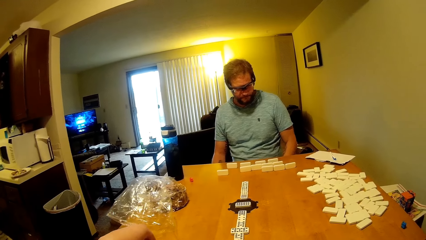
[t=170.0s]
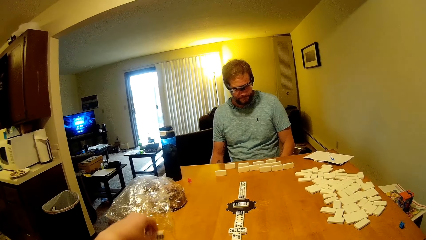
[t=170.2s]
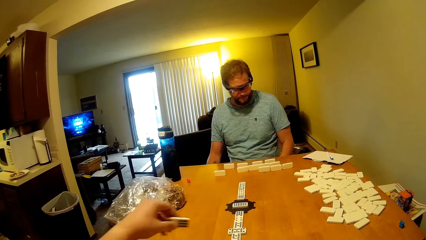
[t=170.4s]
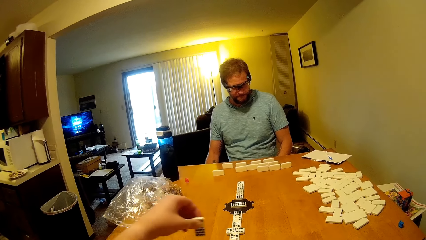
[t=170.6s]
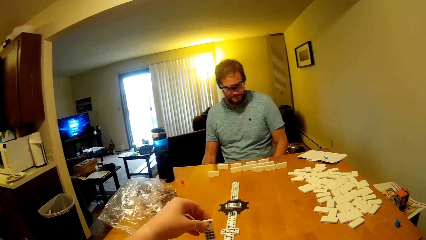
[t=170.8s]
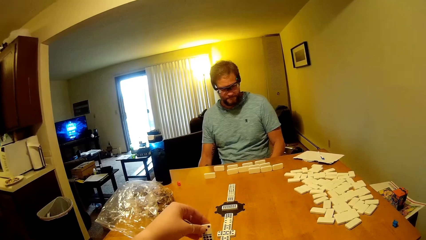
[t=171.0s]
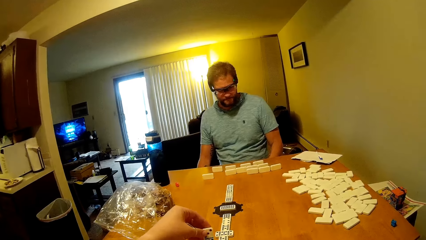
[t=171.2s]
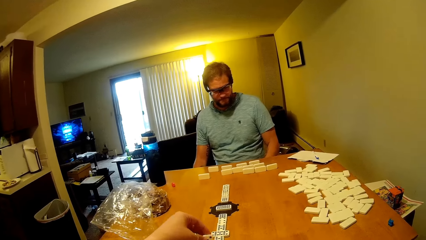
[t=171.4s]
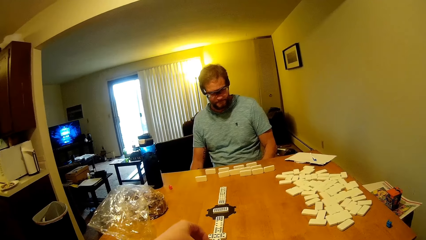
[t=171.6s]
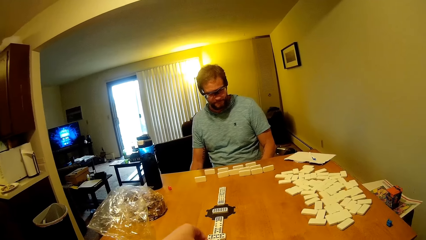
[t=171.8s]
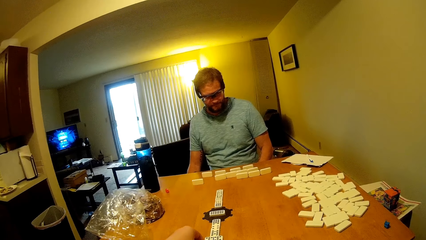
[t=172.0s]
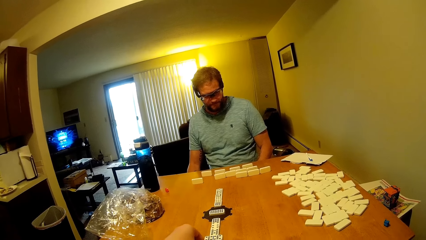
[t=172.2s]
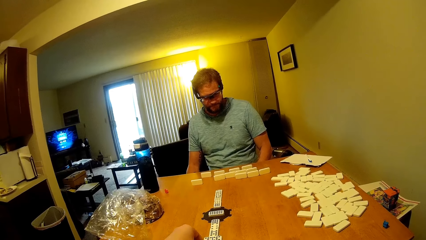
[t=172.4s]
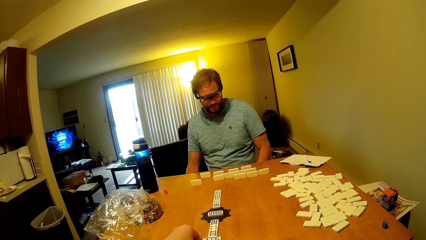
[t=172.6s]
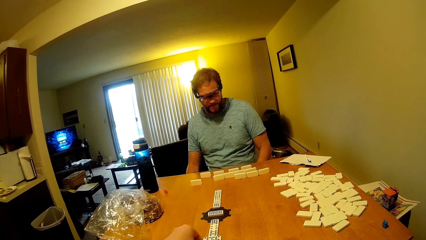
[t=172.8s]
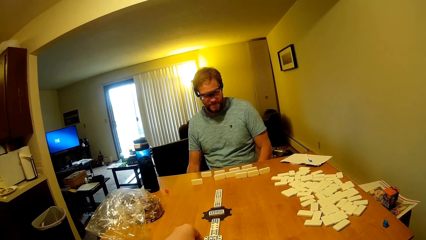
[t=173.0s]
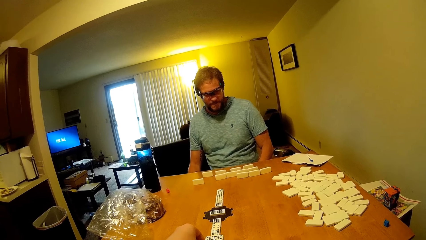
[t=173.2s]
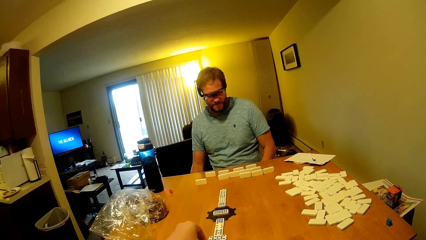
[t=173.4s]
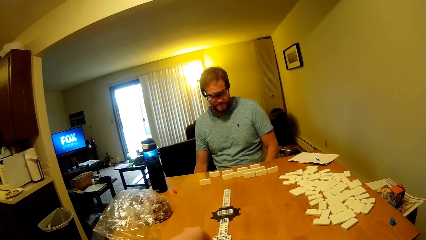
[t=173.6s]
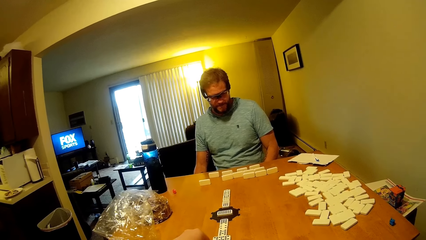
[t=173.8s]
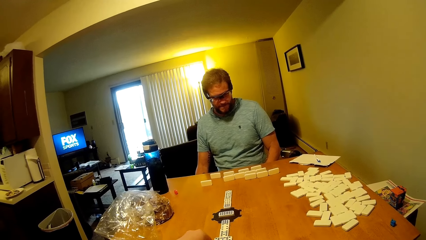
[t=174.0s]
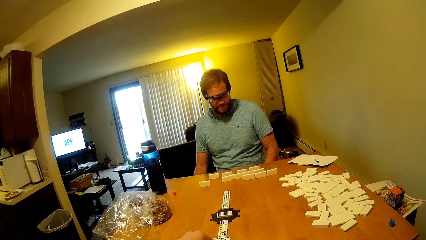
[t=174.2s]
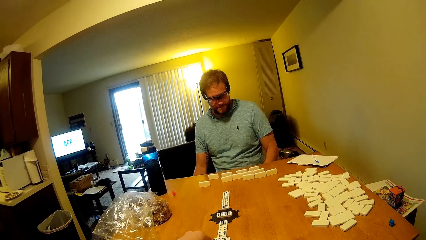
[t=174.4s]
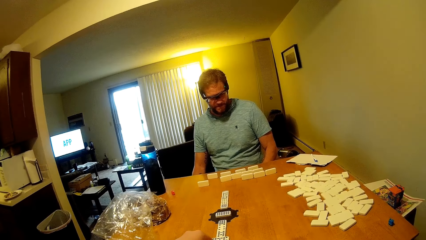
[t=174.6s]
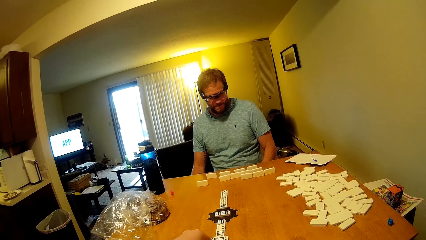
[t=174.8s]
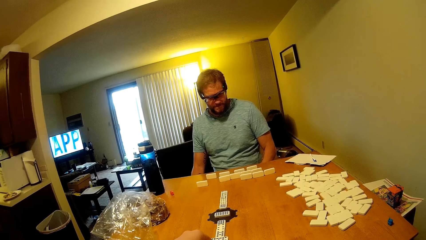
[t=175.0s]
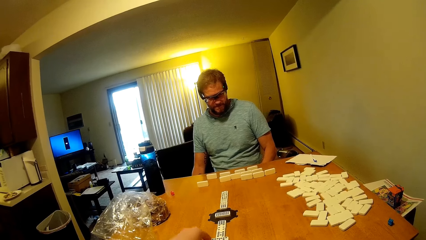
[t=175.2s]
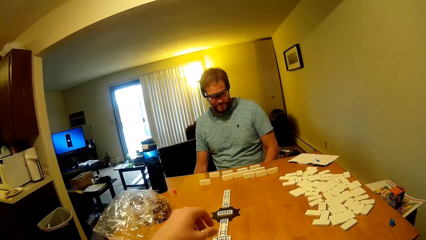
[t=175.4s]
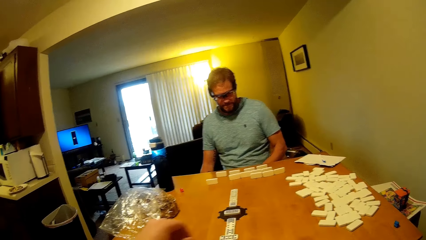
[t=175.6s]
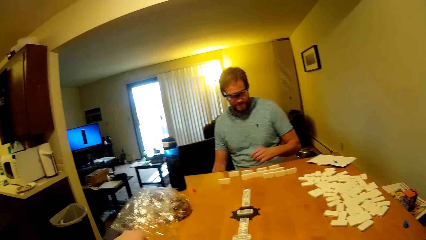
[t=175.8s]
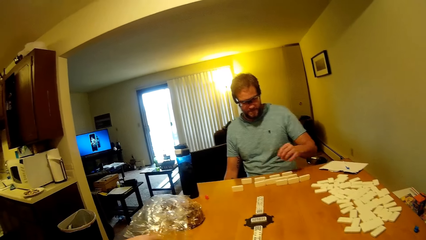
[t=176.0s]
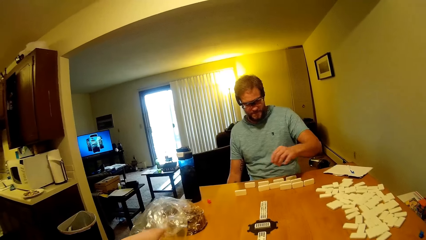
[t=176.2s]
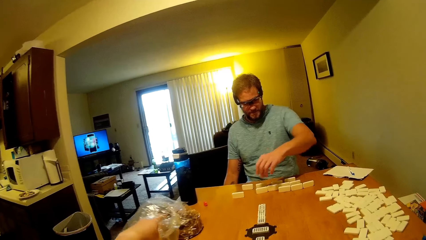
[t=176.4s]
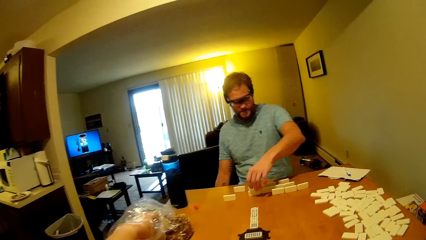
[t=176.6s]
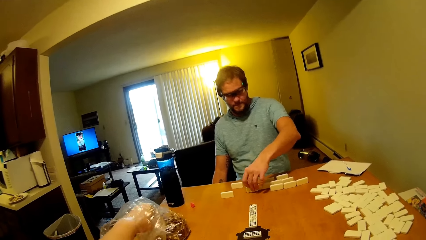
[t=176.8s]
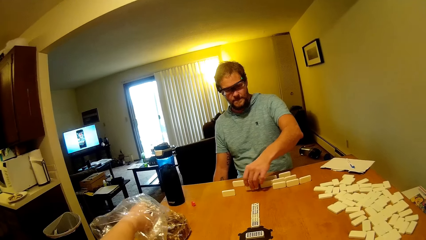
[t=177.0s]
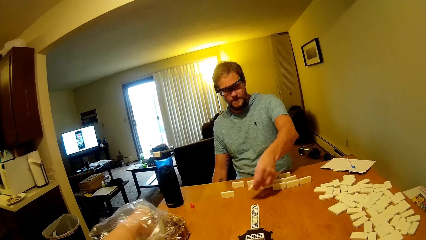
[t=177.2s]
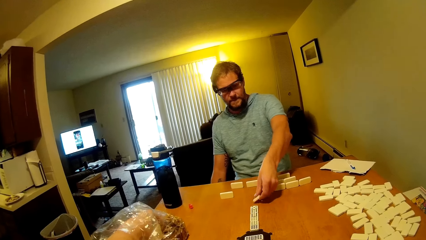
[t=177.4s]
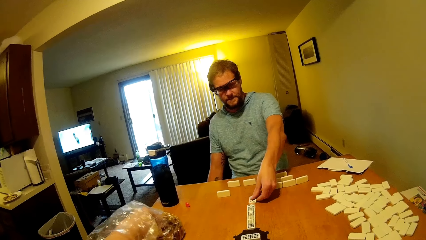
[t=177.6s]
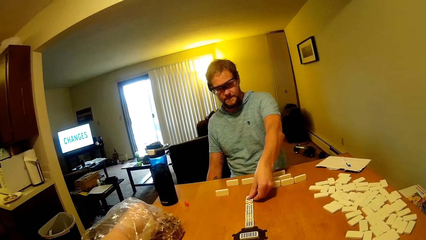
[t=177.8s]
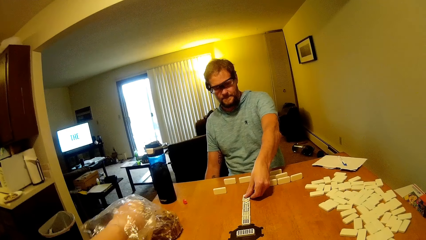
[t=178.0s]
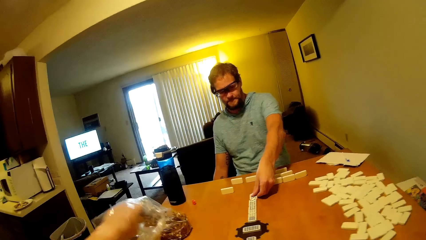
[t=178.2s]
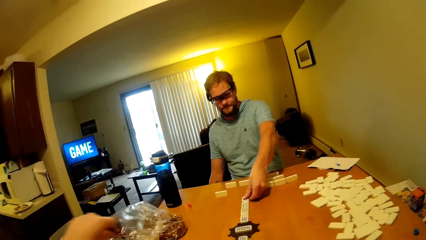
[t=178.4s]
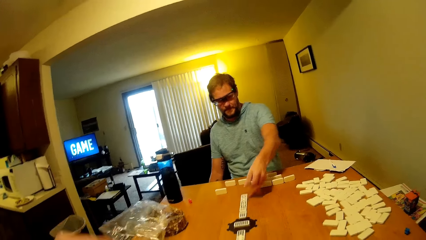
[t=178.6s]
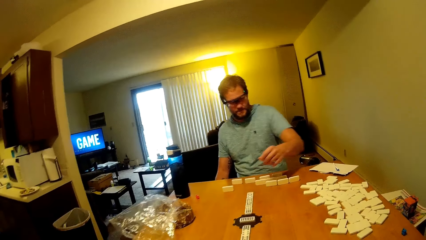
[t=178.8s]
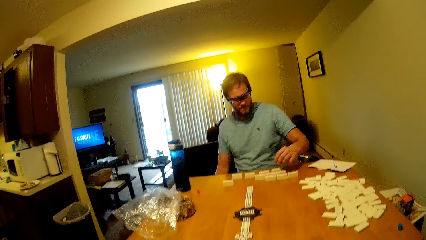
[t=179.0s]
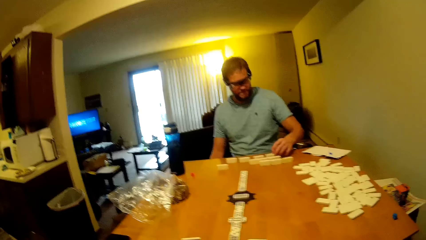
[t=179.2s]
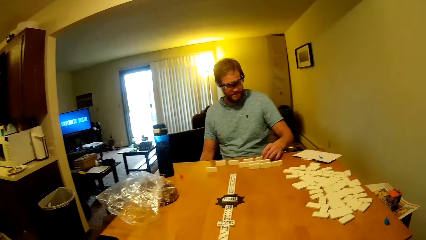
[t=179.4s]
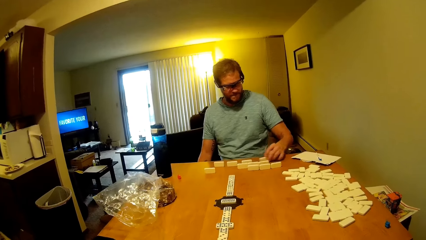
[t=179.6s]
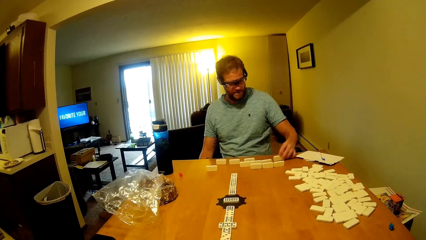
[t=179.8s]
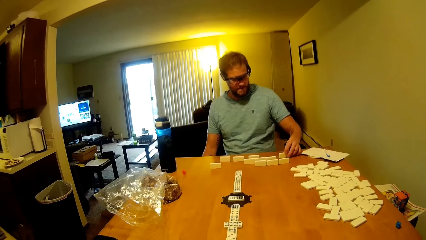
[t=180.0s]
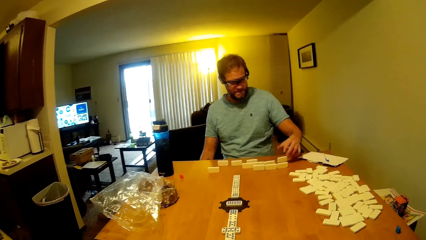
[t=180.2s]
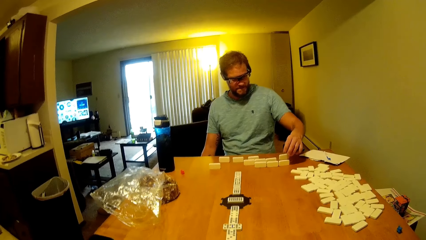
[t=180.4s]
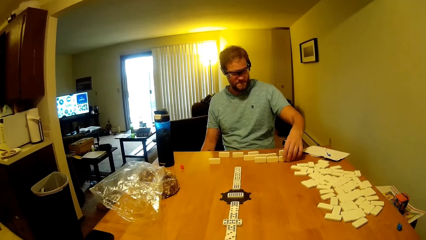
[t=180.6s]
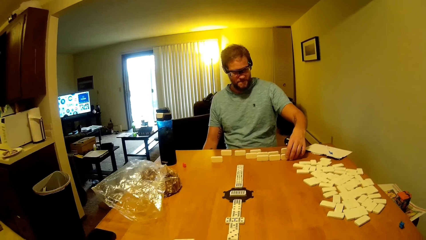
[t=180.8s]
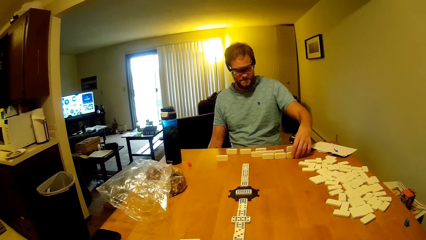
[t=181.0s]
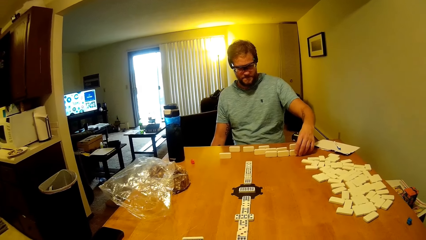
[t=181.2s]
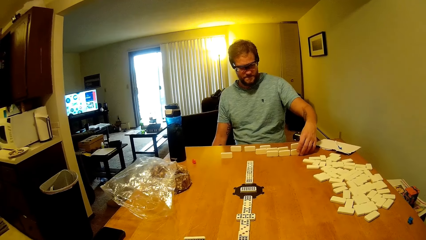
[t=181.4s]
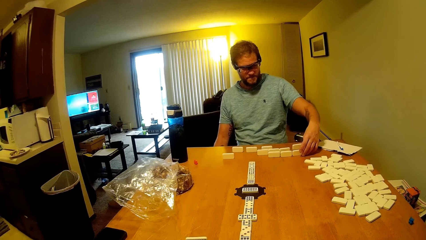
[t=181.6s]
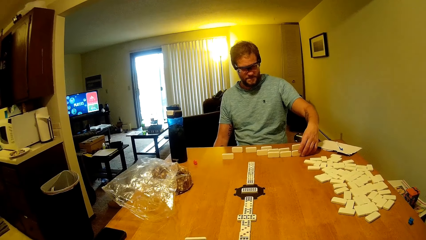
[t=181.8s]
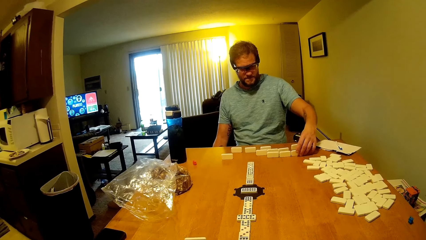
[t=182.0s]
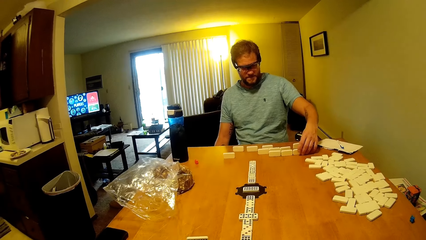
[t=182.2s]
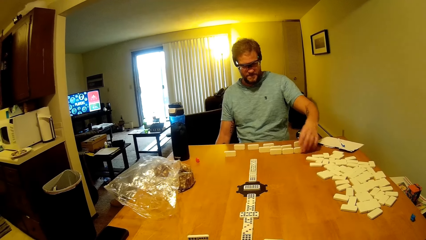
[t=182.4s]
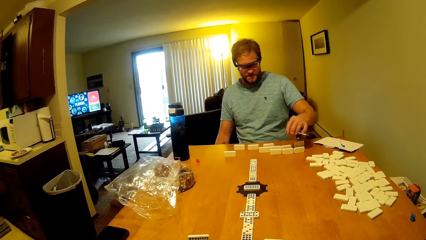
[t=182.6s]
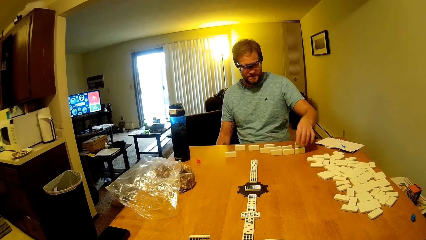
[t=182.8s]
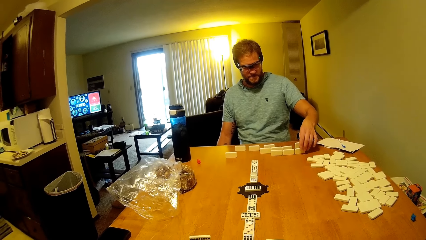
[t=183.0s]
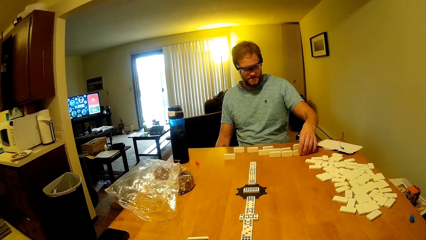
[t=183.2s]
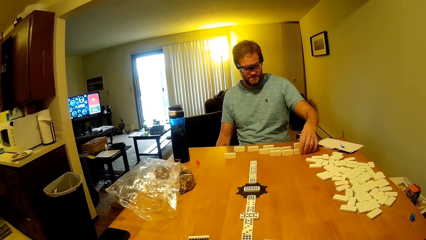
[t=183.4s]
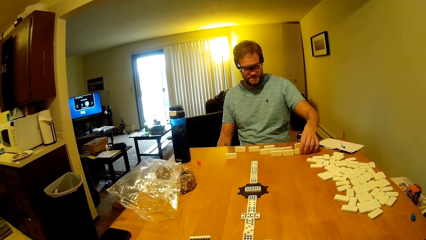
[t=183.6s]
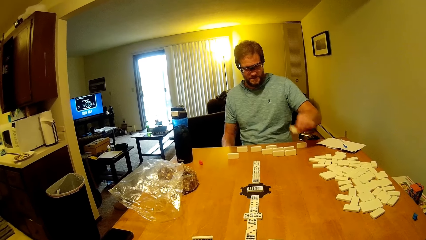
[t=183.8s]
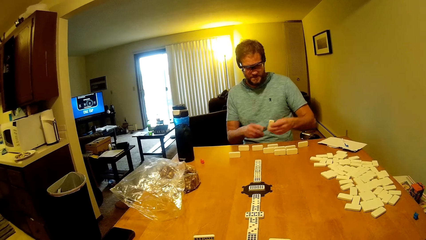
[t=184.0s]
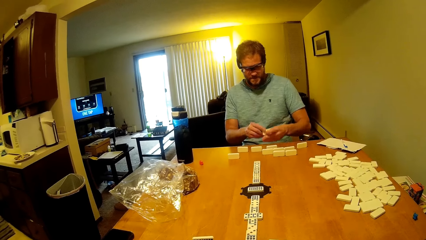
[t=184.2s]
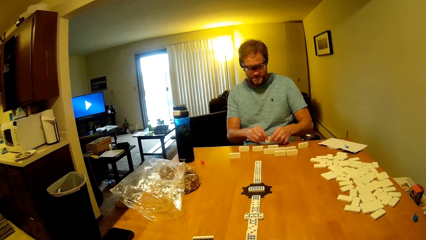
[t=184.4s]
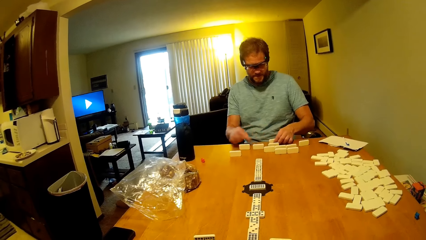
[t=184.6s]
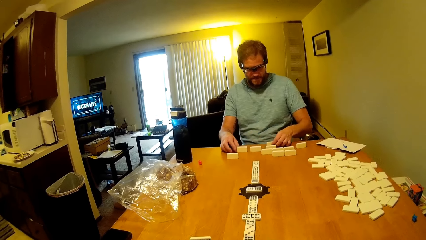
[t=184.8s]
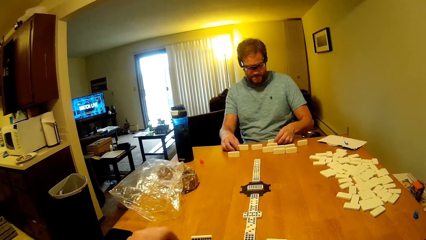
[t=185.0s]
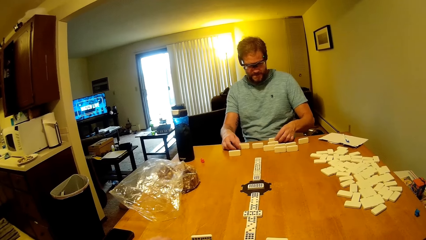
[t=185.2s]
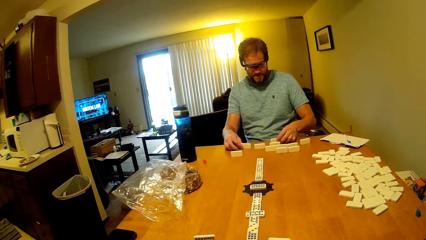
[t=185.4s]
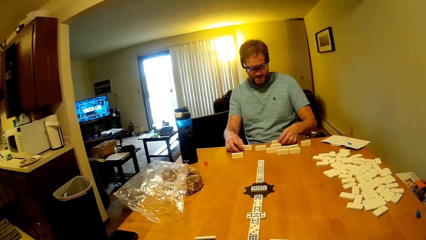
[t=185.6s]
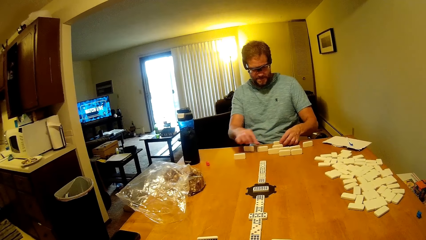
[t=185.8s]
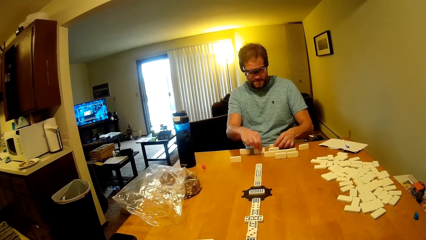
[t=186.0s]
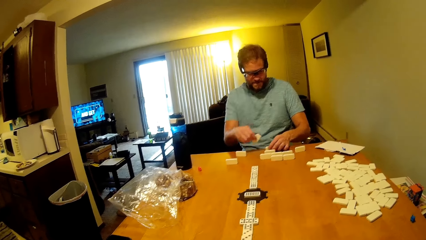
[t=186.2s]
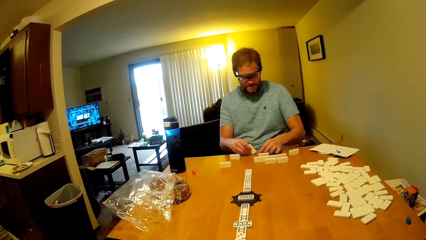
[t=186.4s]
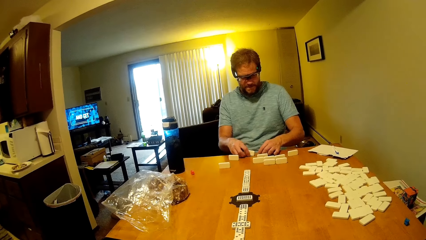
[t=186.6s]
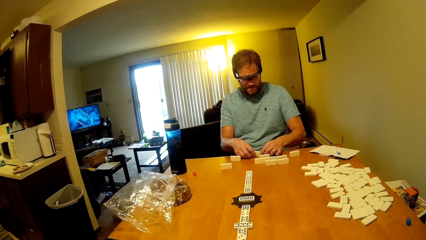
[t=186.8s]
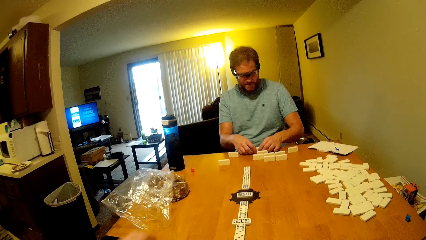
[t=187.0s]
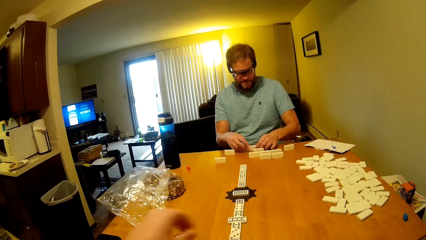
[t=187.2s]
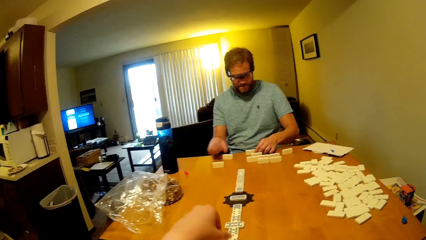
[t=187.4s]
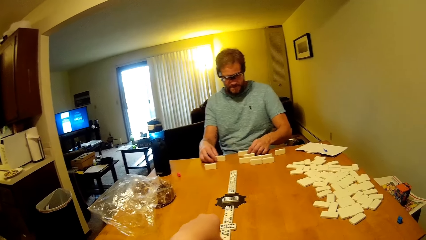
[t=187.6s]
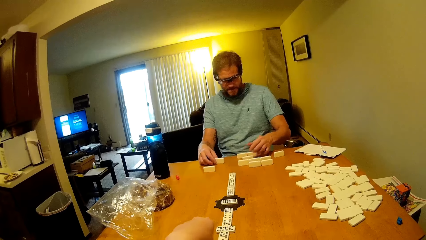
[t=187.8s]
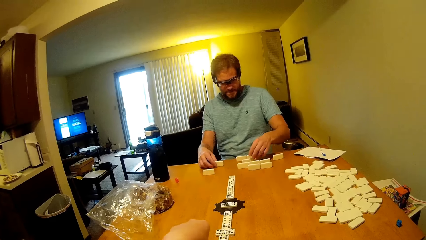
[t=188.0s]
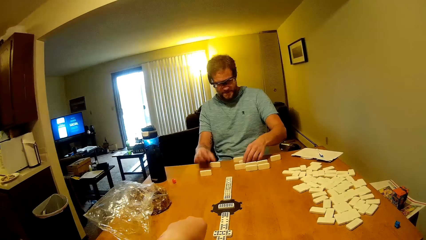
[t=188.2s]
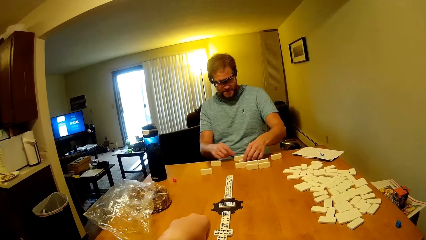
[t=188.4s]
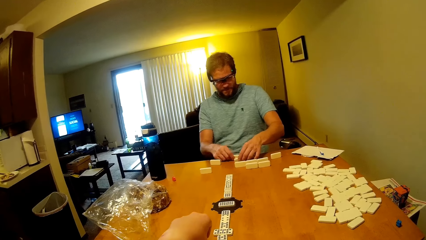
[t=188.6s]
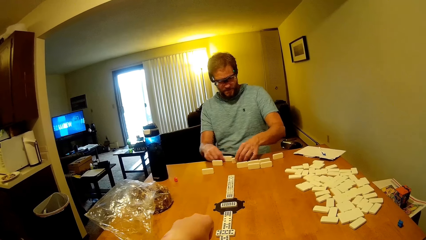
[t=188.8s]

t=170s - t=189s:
The camera wearer picks up the domino on the table, puts the domino on the table, and sings. A man picks up the domino on the table. The camera wearer picks up the snack in the nylon paper bag. The man puts the domino on the table. The camera wearer eats the food. The man moves the domino on the table. The man picks up the domino on the table, puts the domino on the table, touches the domino on the table, picks up the domino on the table, and puts the domino on the table. The camera wearer touches the domino on the table.
